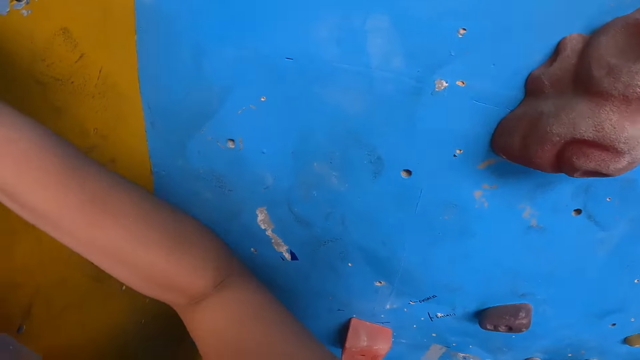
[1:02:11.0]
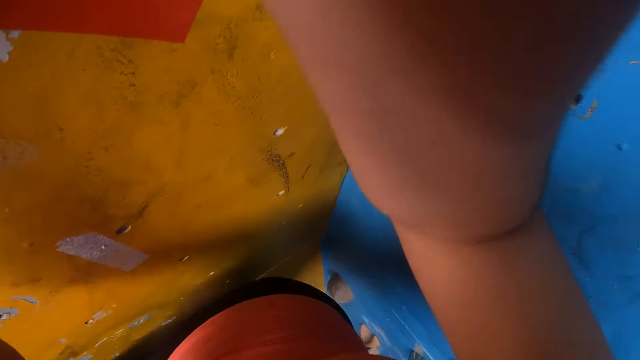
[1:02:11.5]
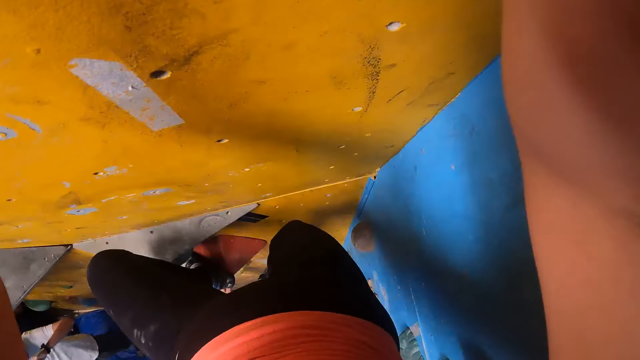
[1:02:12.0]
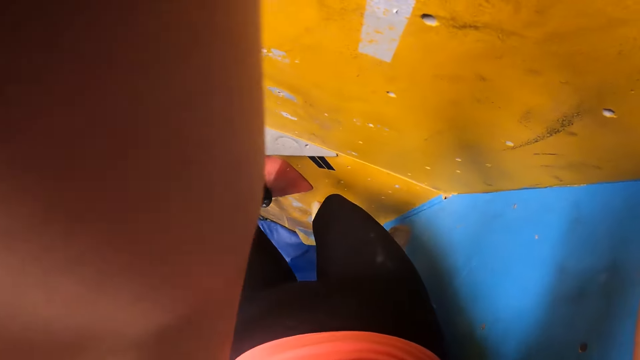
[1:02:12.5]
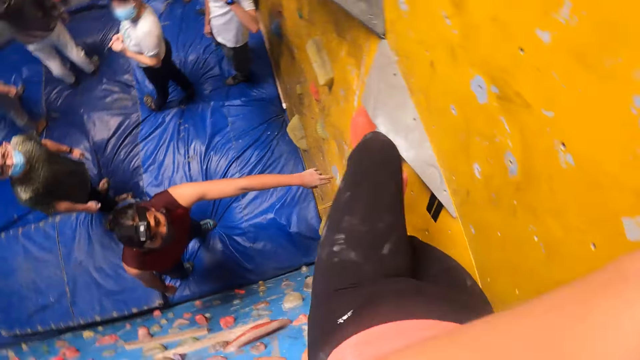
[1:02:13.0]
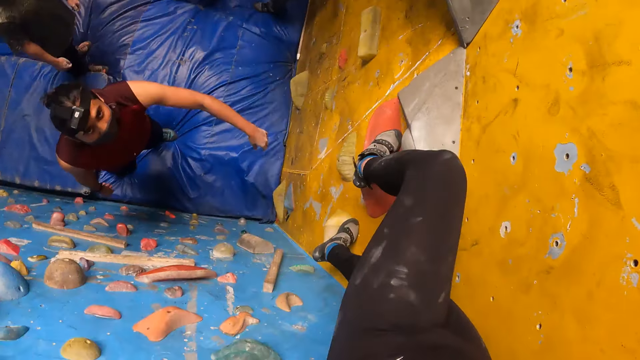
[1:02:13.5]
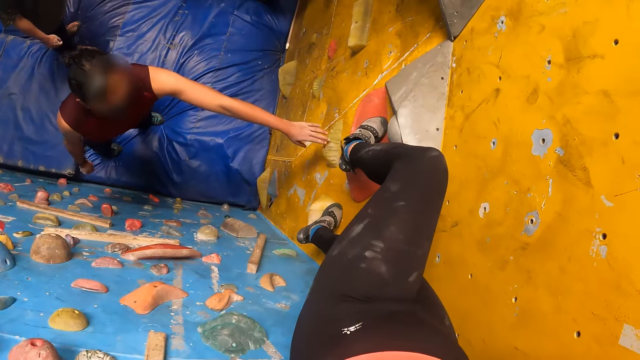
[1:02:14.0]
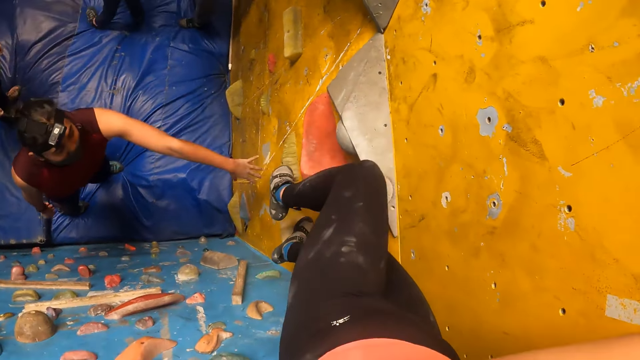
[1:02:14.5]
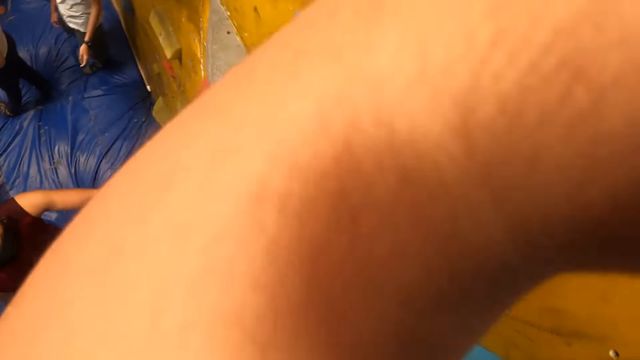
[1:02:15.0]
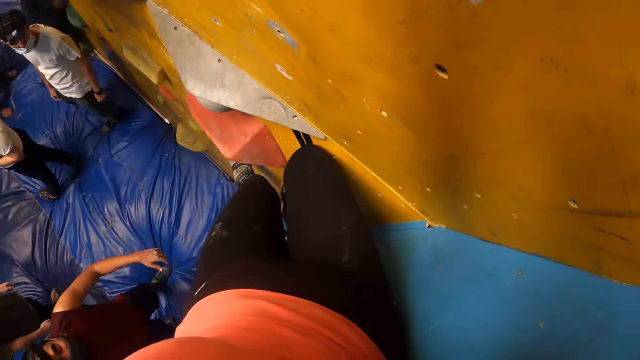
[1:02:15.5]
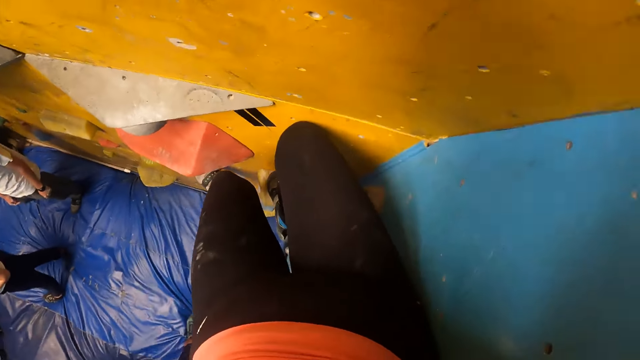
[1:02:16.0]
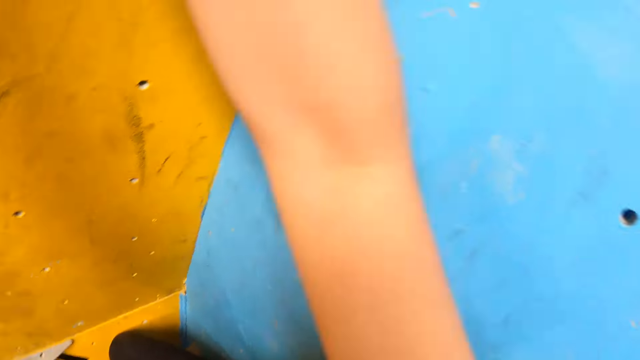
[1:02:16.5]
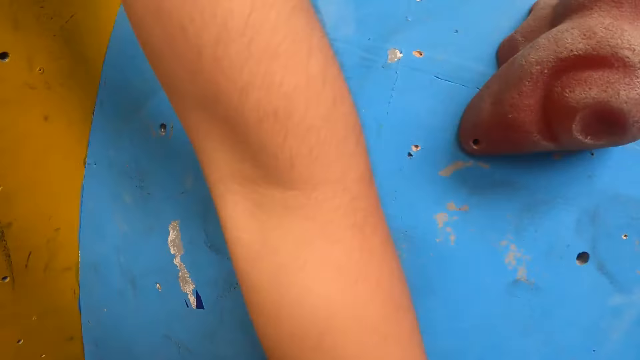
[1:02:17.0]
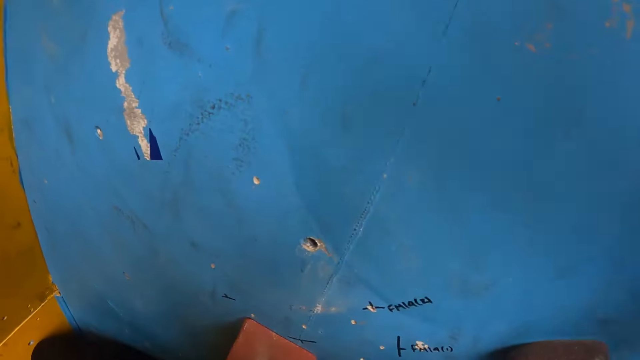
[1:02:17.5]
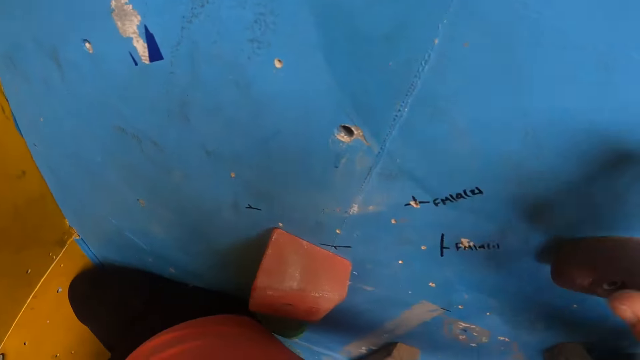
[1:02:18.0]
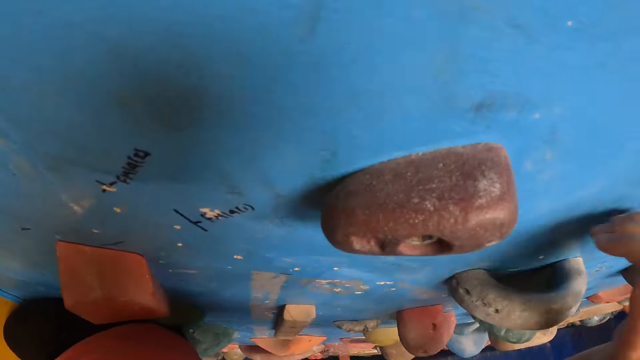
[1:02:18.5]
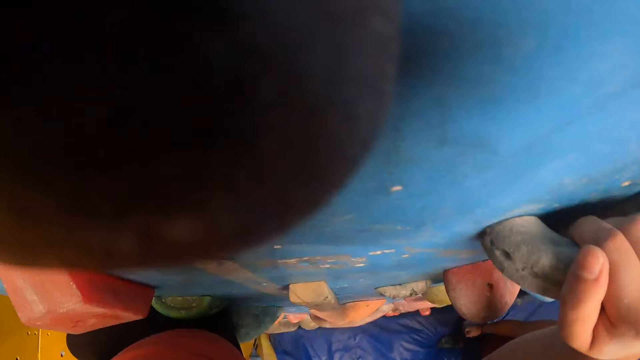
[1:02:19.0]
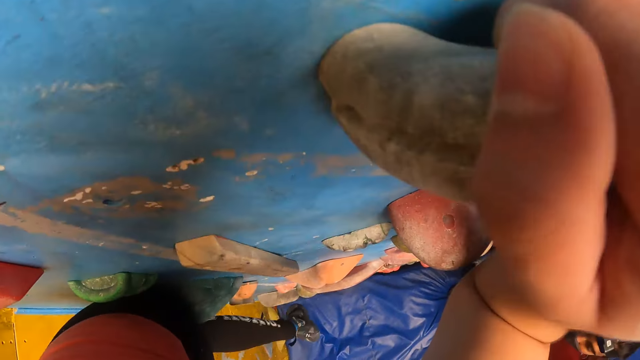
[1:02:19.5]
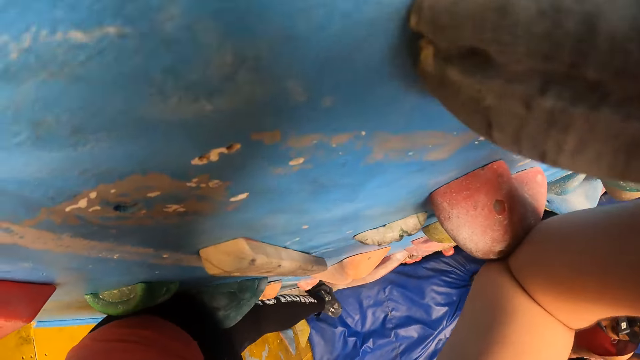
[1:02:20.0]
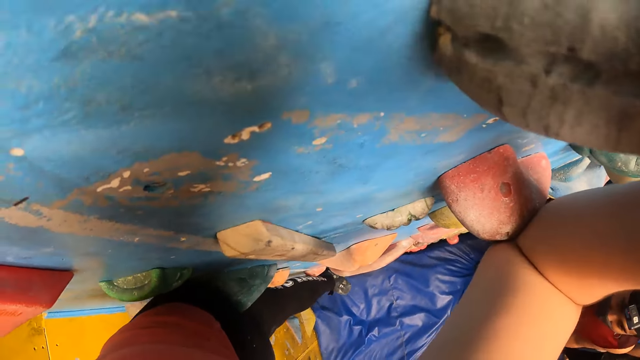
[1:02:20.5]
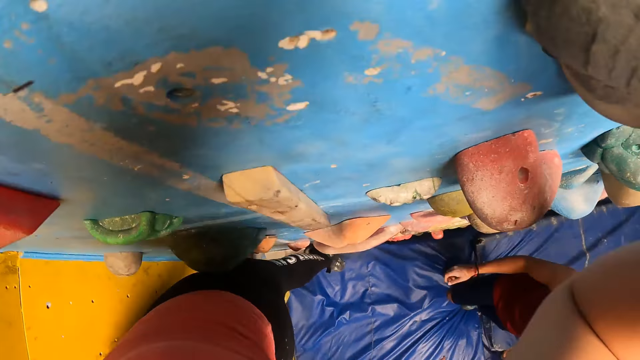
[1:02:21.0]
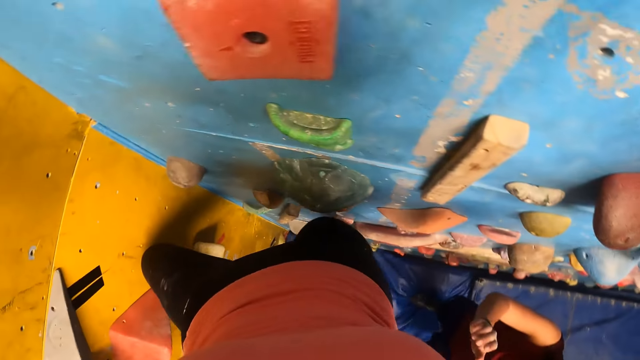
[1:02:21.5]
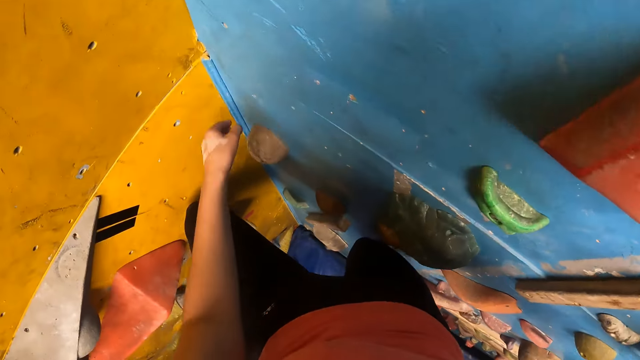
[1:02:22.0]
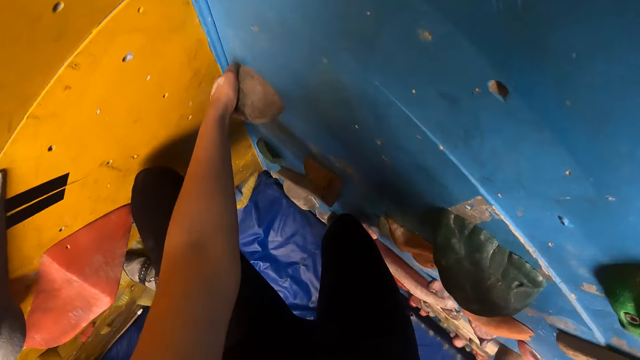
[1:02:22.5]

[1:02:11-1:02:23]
The camera wearer climbs the wall. They look down. They interact with the man.

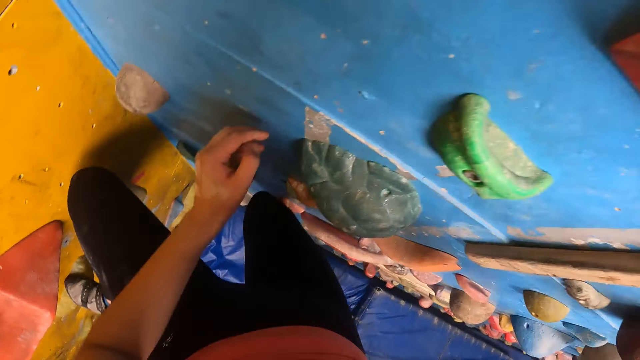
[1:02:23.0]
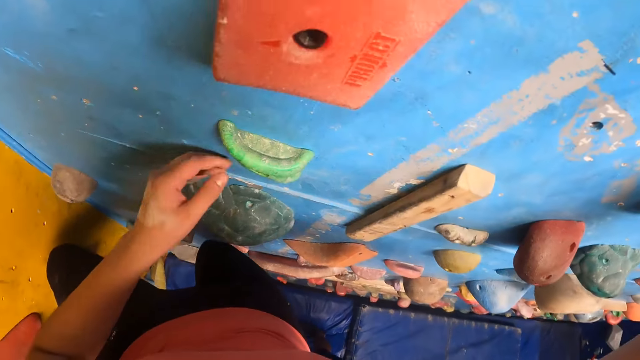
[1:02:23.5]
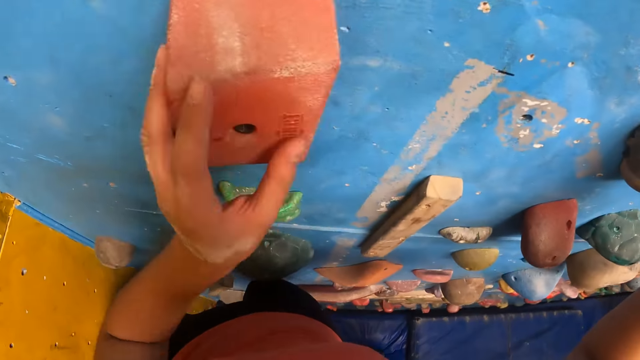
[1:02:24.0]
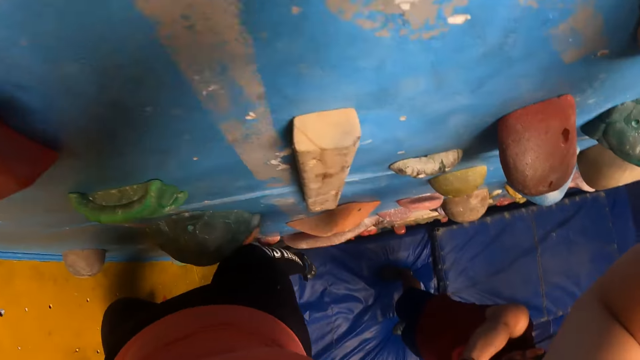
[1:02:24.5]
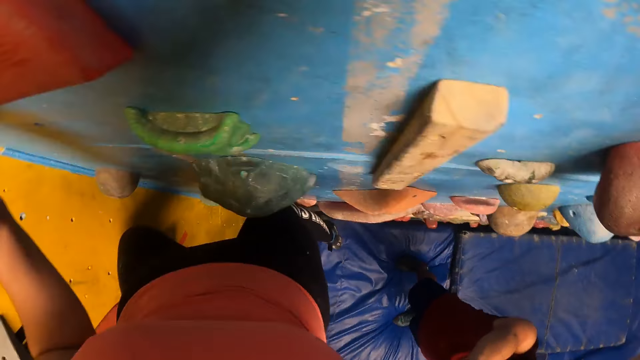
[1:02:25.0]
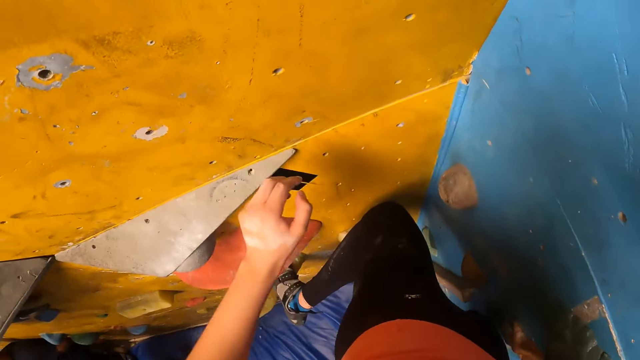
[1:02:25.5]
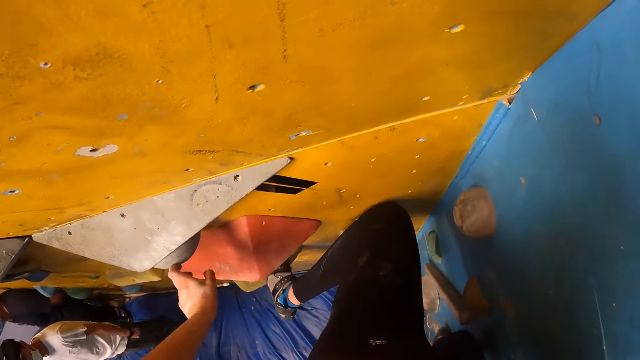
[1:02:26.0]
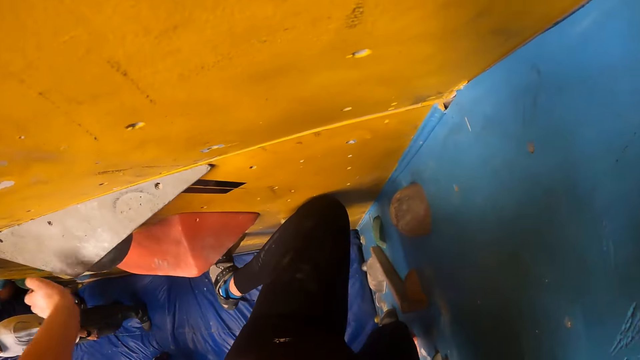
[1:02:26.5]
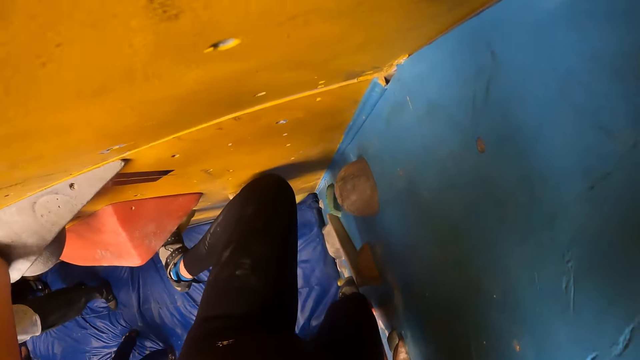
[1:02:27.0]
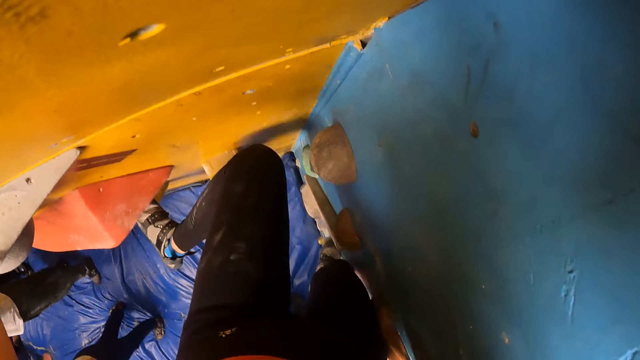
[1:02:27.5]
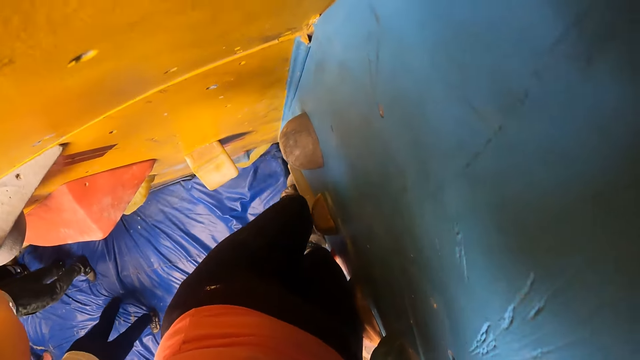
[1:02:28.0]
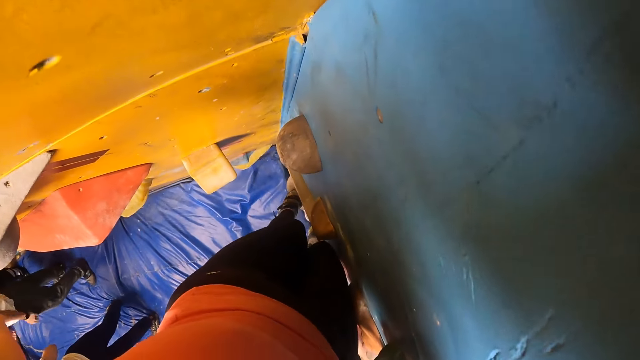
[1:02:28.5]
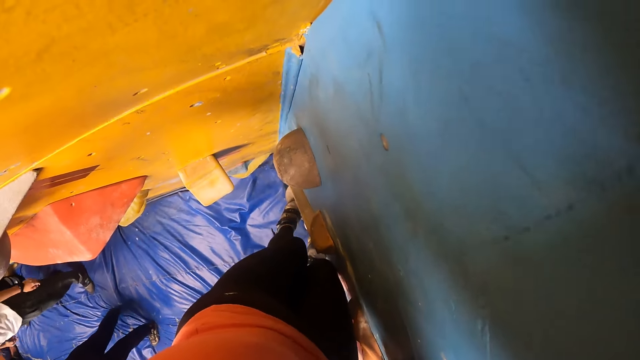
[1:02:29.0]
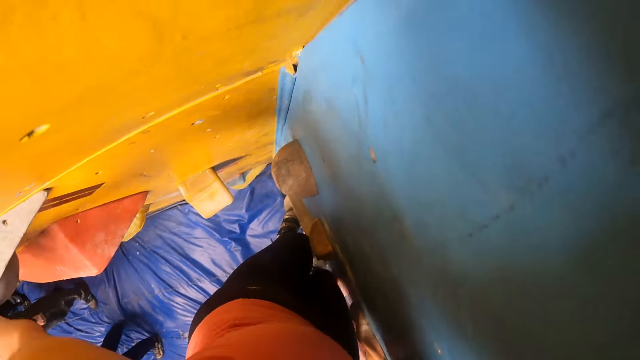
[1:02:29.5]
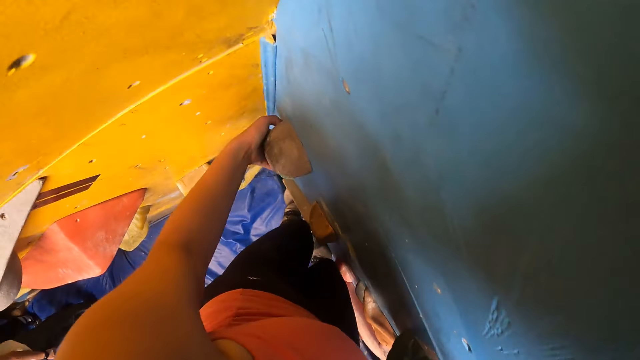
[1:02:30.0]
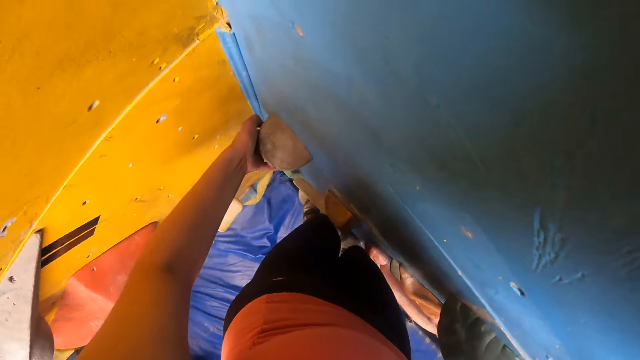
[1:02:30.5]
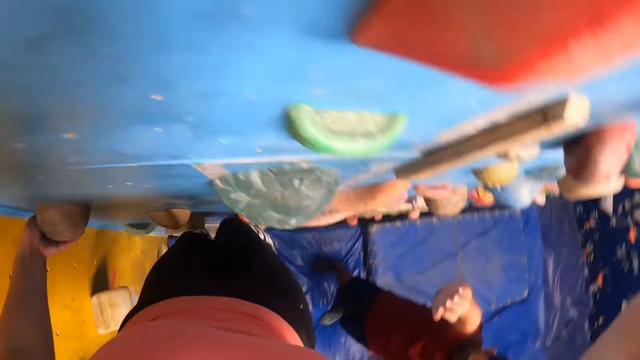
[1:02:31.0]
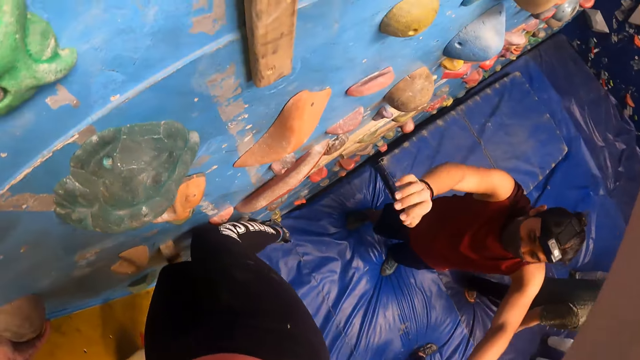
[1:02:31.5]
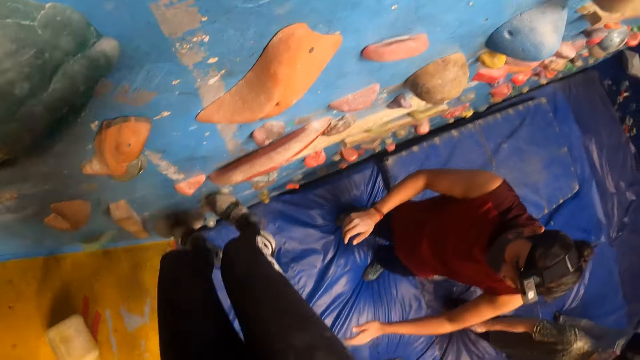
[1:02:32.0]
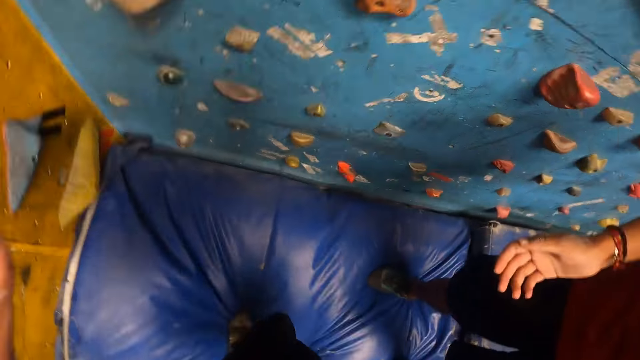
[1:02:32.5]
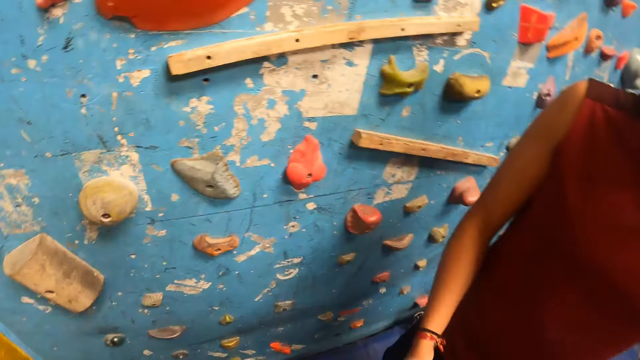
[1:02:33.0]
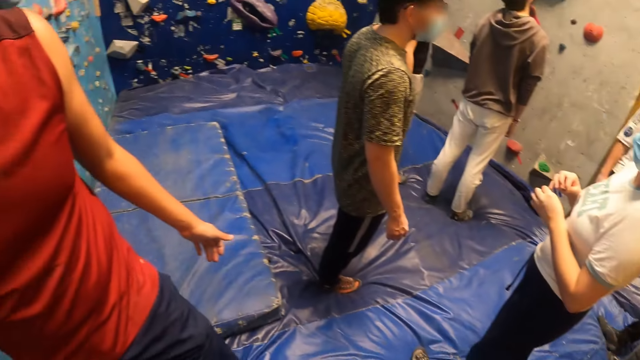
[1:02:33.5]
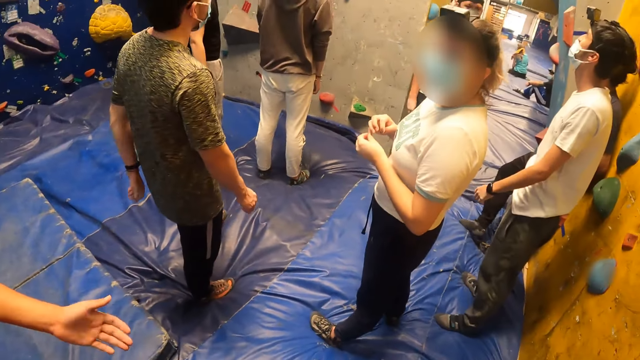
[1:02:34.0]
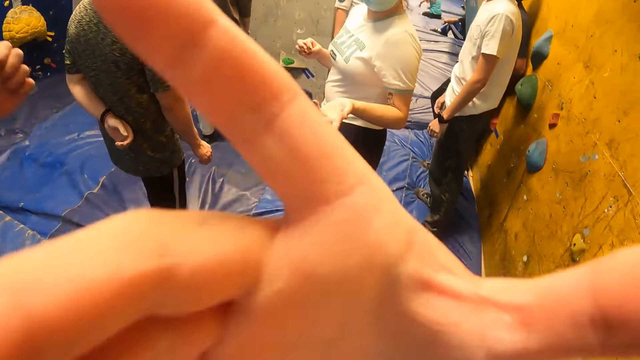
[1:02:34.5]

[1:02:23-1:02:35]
The camera wearer lands on her feet. She jumps down. She looks around.
